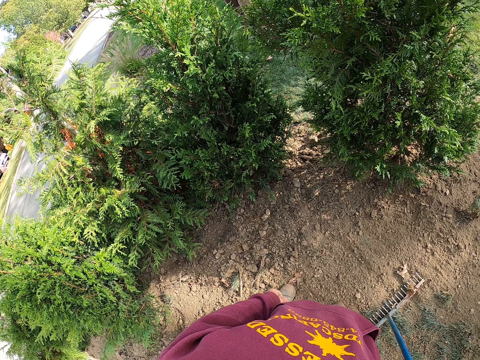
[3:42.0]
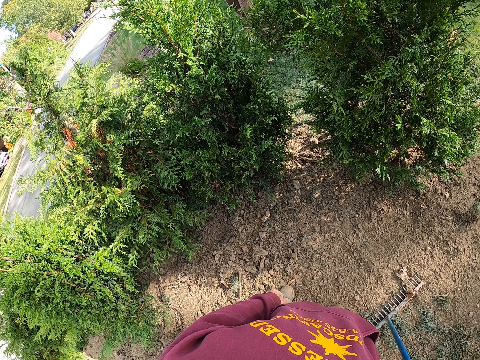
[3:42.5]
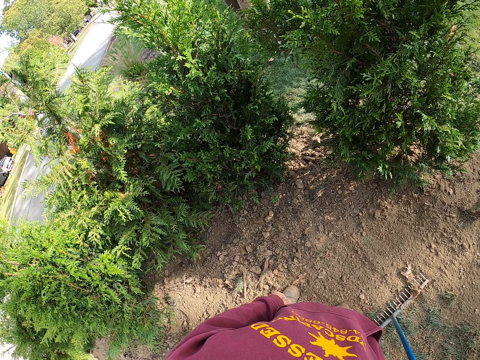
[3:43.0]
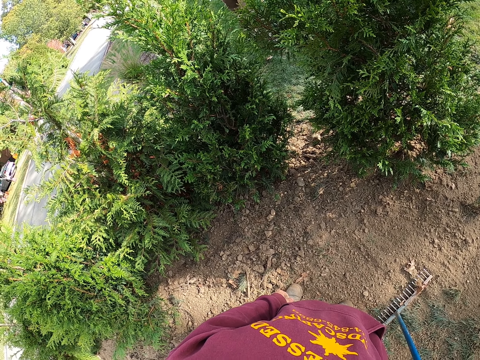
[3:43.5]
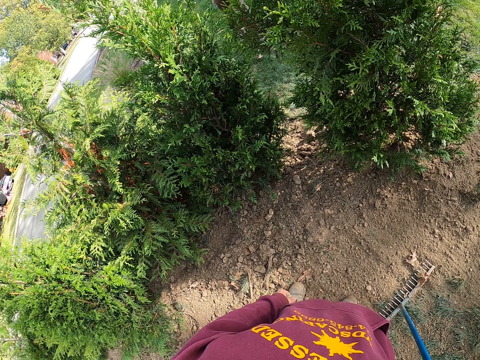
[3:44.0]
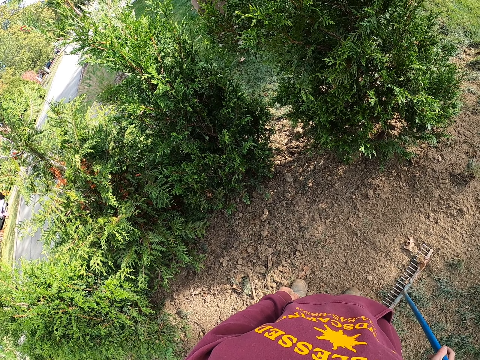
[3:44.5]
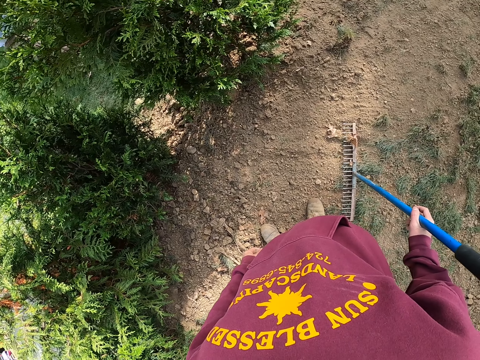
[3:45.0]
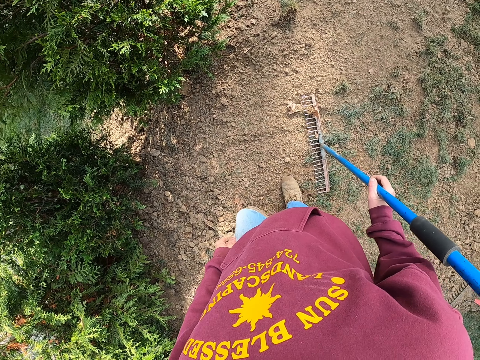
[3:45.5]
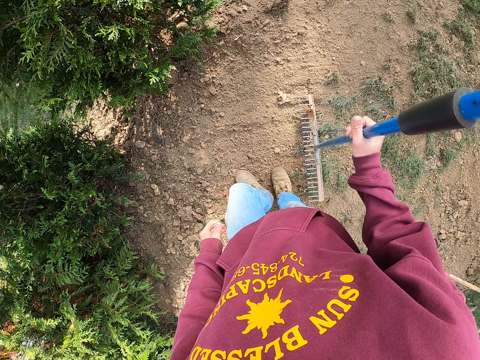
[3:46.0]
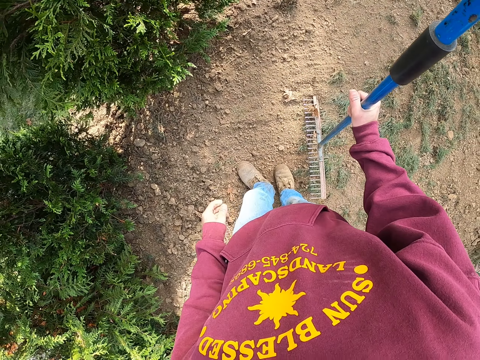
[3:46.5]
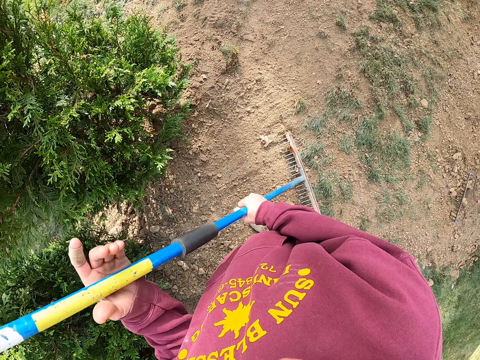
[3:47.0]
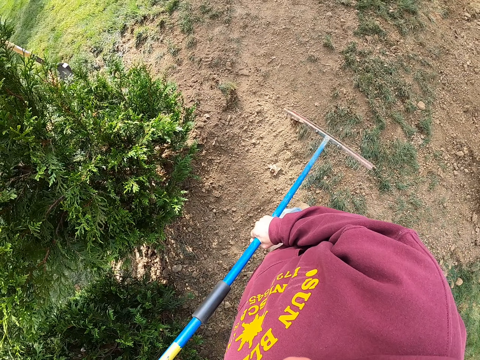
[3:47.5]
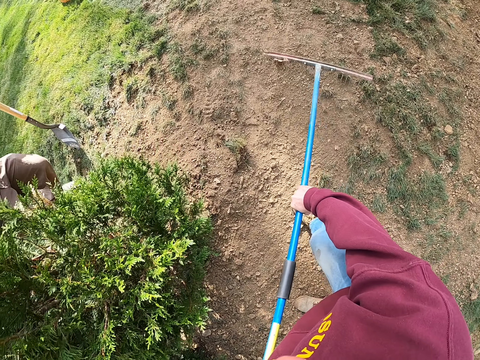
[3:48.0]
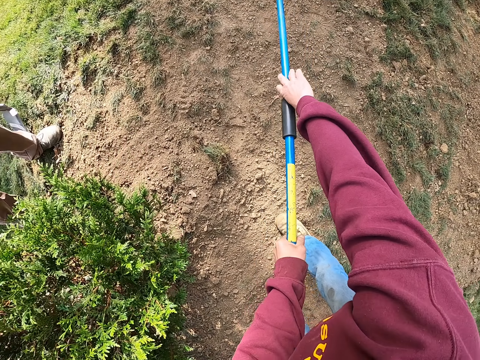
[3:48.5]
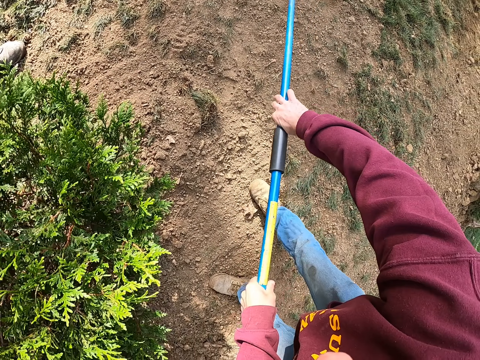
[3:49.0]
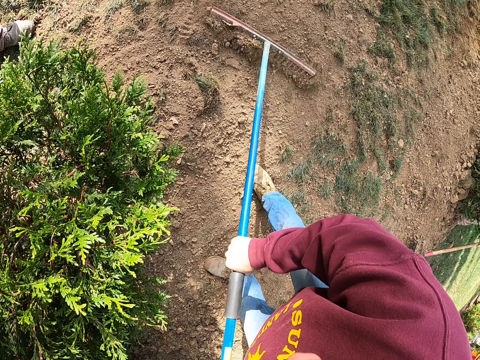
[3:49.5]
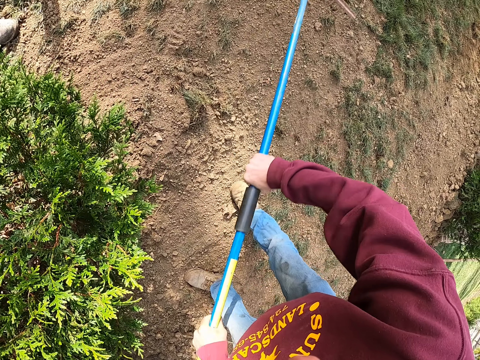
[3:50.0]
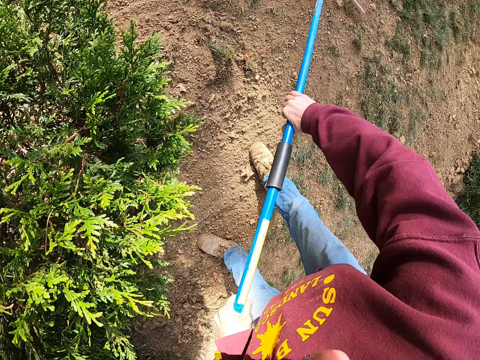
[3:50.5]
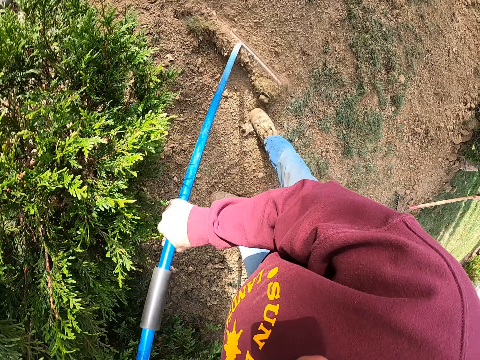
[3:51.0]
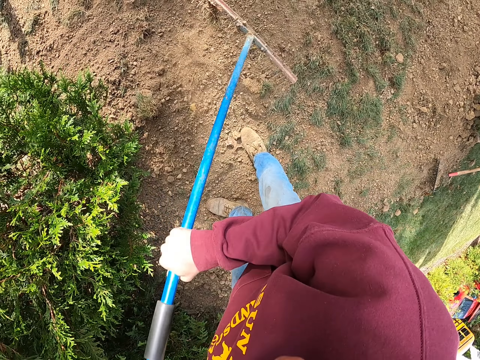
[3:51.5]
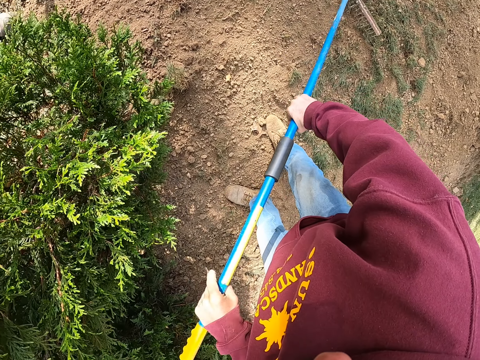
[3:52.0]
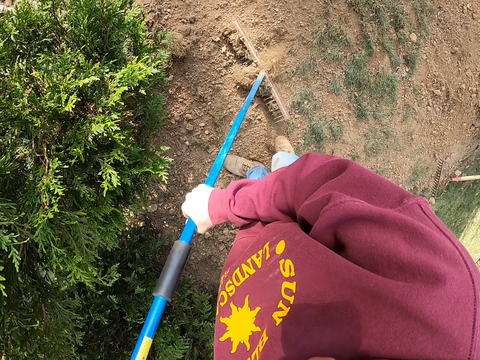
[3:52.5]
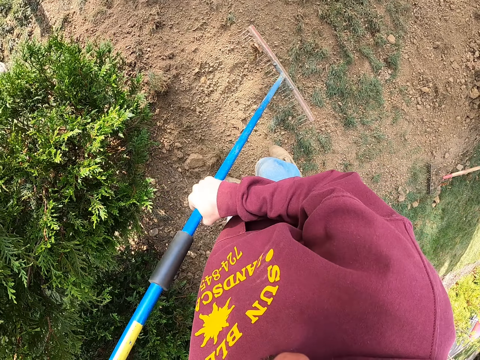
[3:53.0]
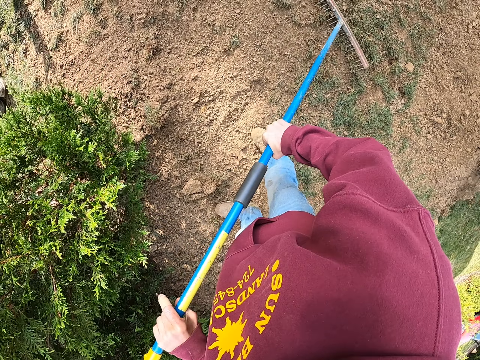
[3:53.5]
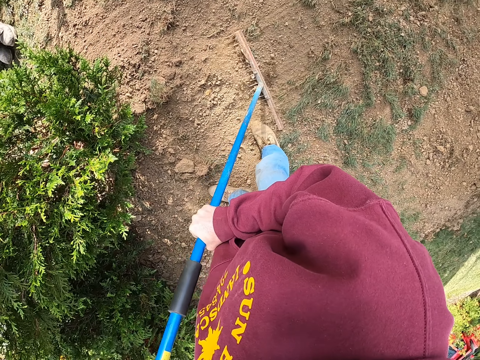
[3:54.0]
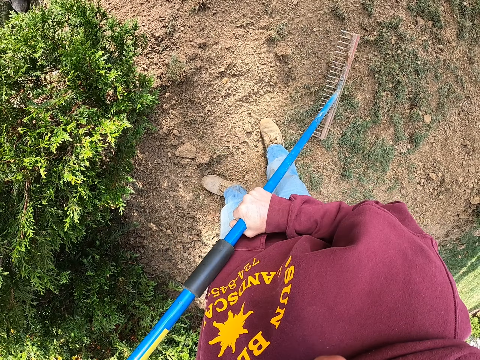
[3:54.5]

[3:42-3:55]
The camera wearer stands. They hold the rake with both hands. They move the rake. A man walks around. The camera wearer pulls the soil with the rake. Another man pulls soil with a rake. The first man stands close to the camera wearer.

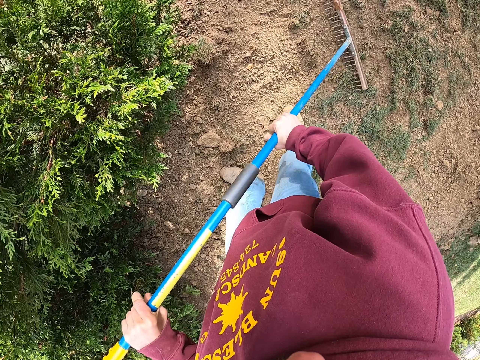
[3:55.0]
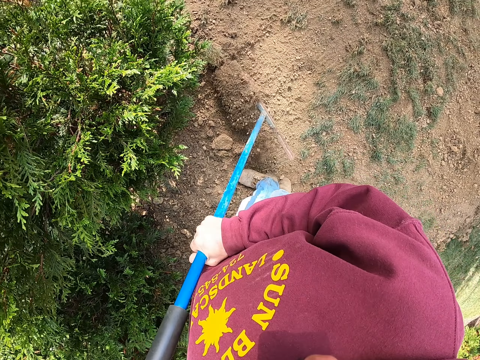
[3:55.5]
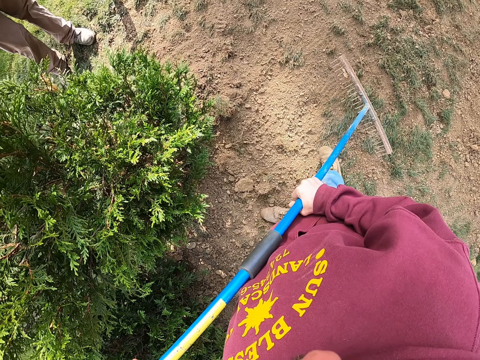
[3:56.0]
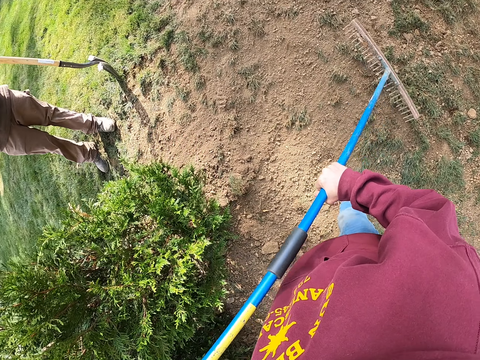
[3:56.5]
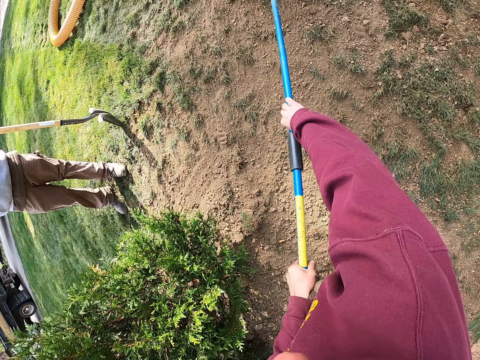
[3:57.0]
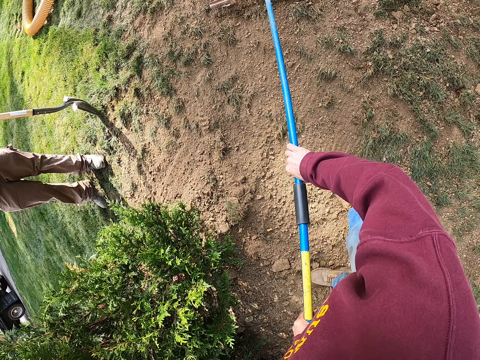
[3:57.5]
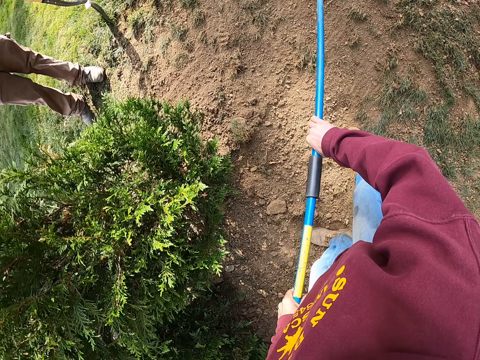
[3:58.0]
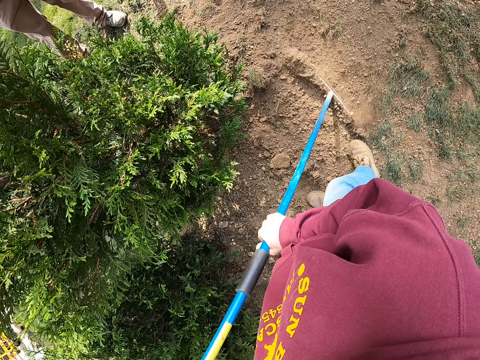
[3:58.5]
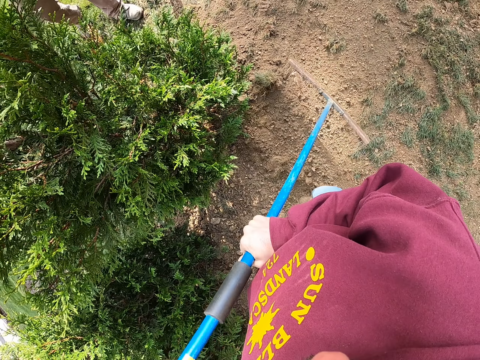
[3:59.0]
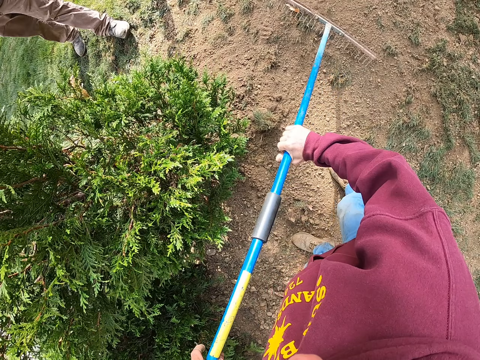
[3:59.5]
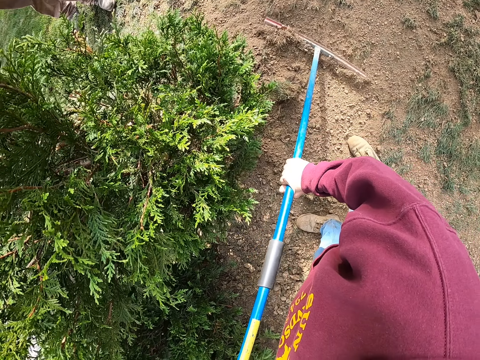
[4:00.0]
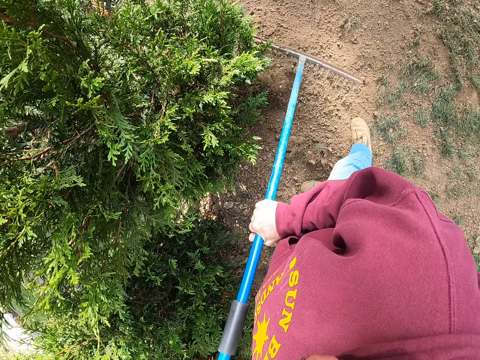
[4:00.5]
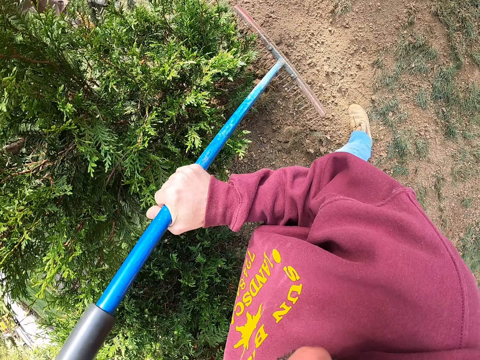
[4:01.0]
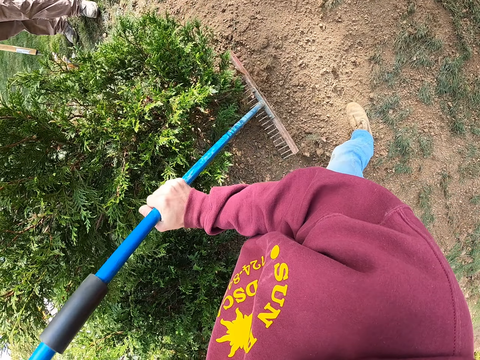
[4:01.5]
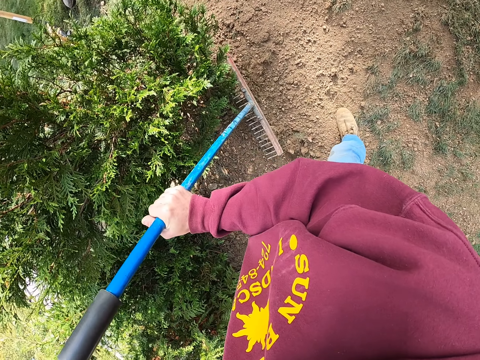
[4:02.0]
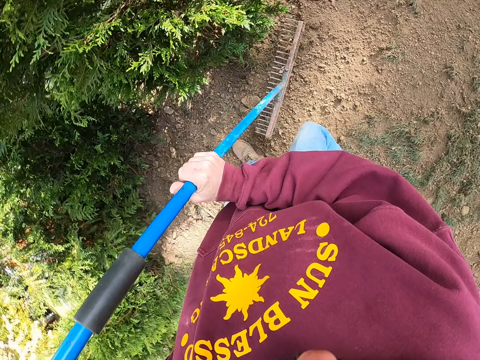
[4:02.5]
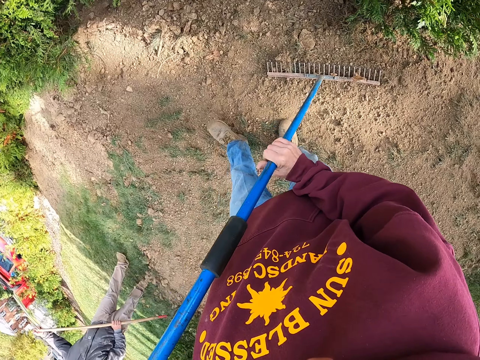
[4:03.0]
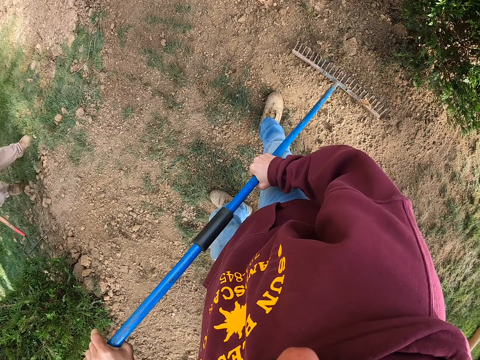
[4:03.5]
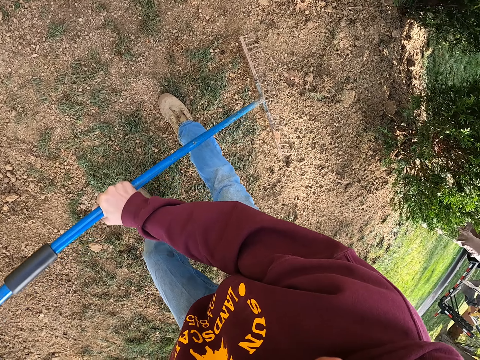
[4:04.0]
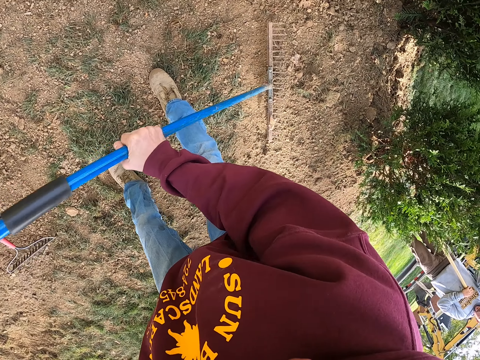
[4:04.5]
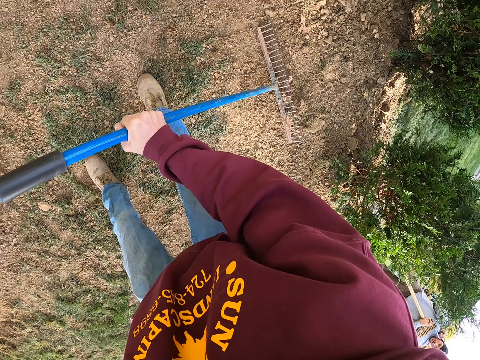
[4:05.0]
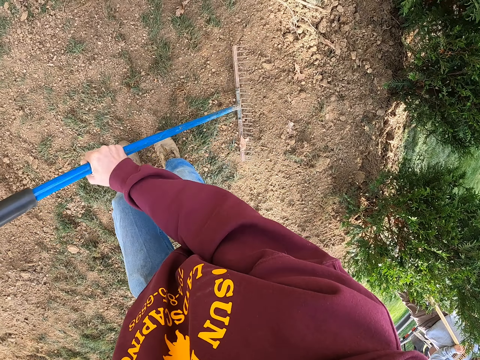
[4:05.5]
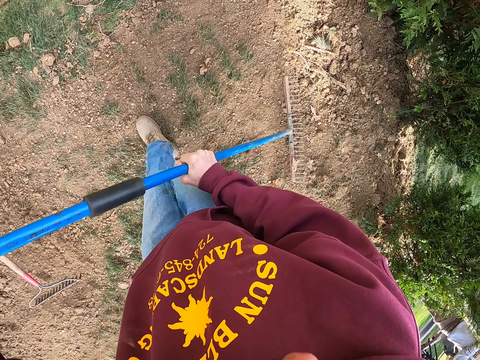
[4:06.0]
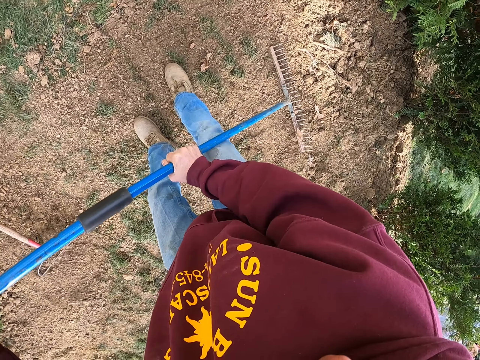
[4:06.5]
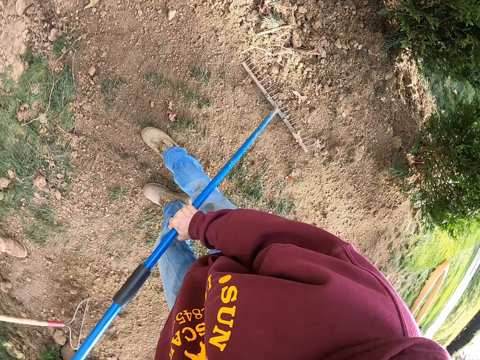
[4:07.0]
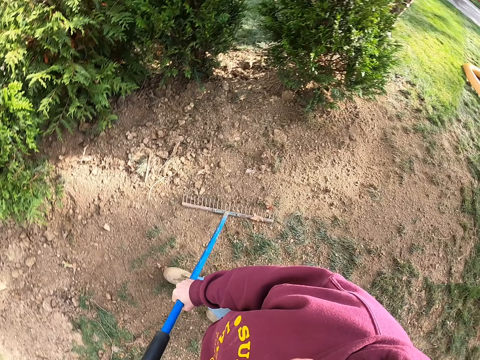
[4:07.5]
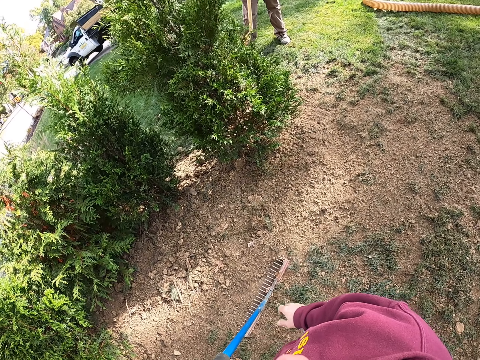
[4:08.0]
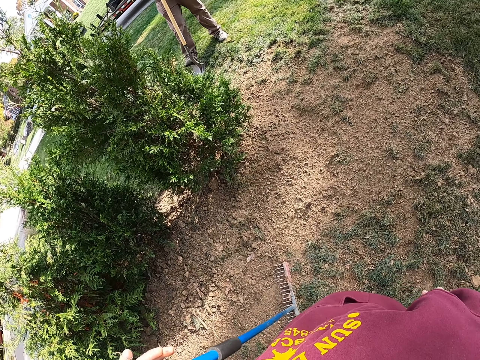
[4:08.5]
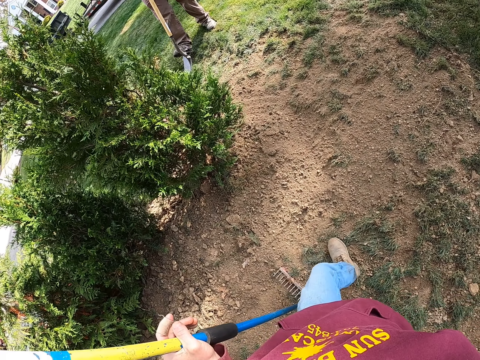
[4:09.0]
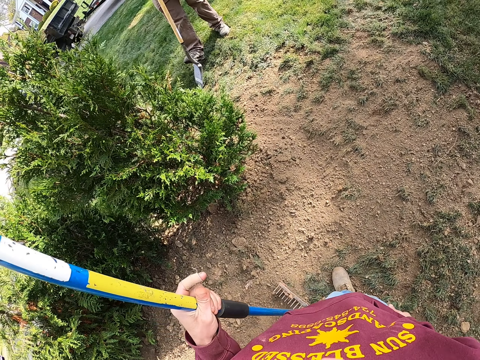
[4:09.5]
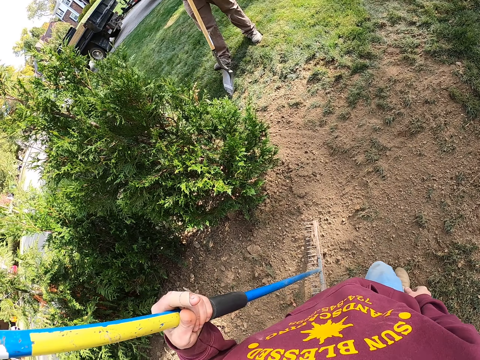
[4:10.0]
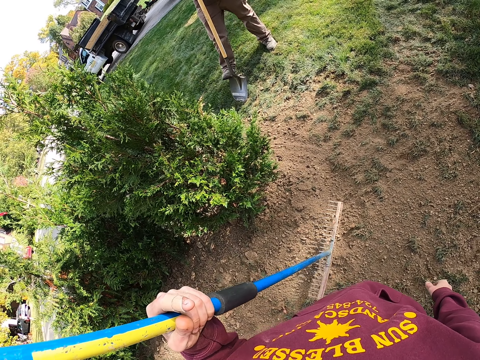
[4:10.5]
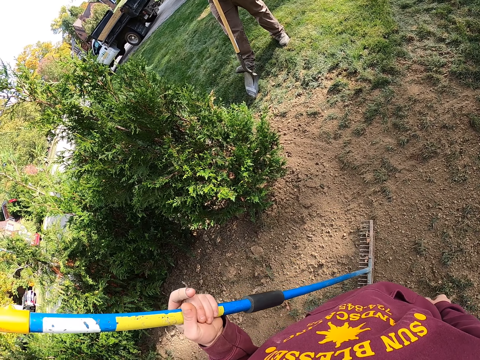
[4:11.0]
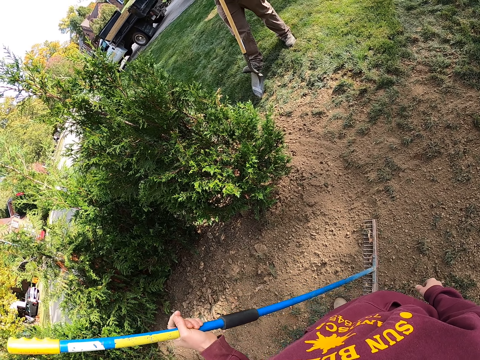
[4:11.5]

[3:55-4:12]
A man stands close to the camera wearer. The camera wearer moves a rake and pulls soil with the rake. The man moves around and moves a shovel. The camera wearer presses the soil with the rake. They move around. Another man pulls soil with a rake. The camera wearer pushes the soil with the rake. The first man stands close to the camera wearer. The camera wearer turns. They move around. The first man stands close to the camera wearer. The camera wearer steps forward.
